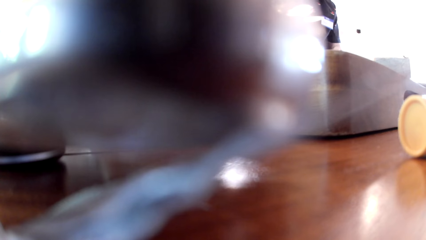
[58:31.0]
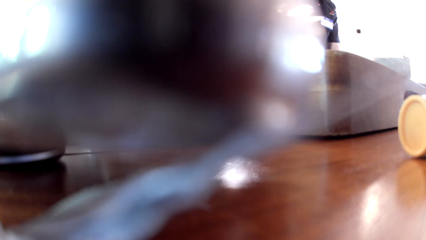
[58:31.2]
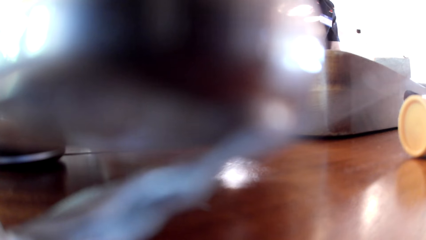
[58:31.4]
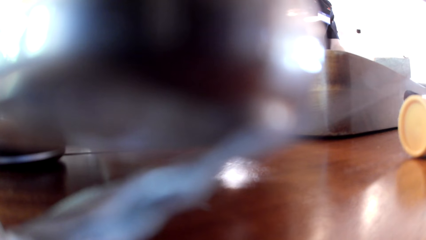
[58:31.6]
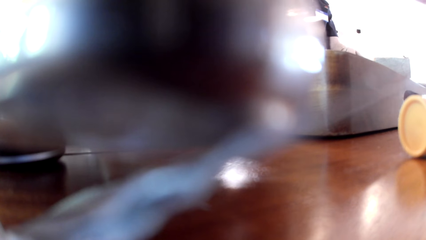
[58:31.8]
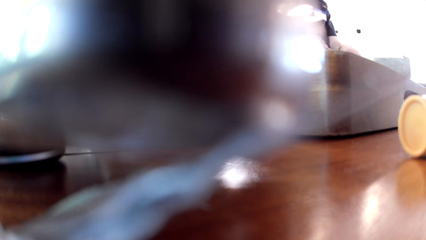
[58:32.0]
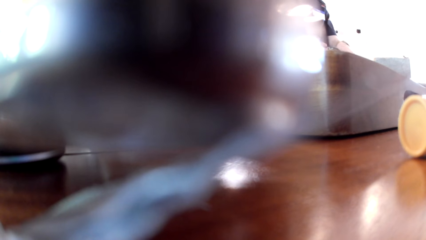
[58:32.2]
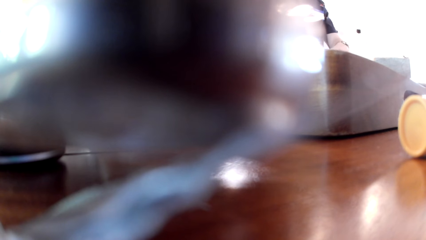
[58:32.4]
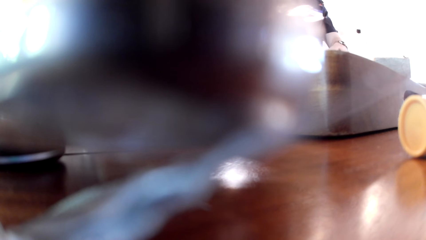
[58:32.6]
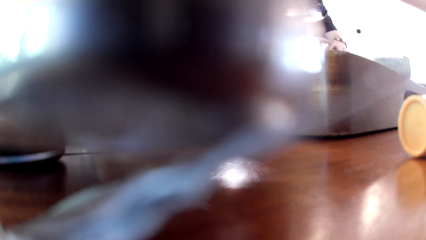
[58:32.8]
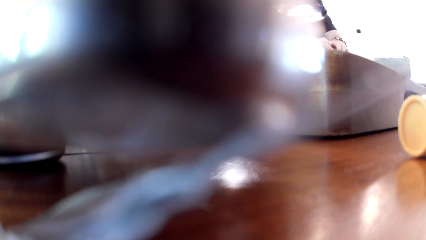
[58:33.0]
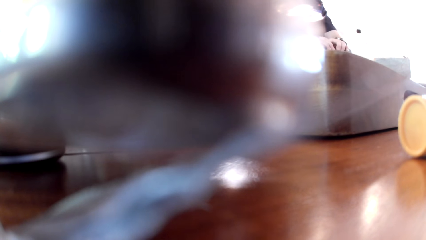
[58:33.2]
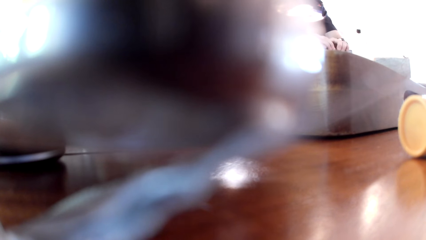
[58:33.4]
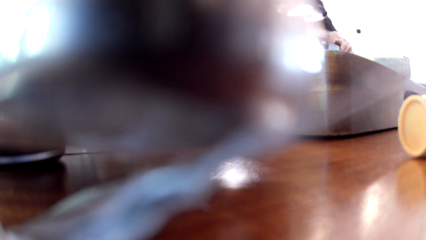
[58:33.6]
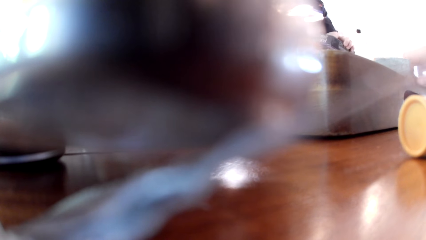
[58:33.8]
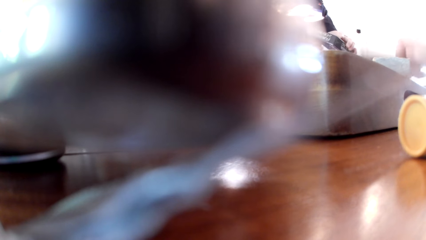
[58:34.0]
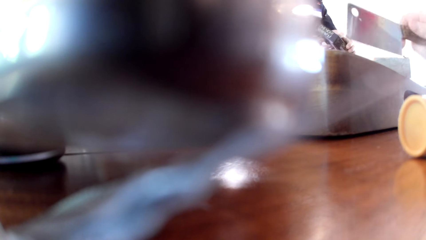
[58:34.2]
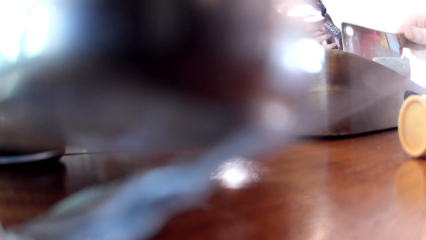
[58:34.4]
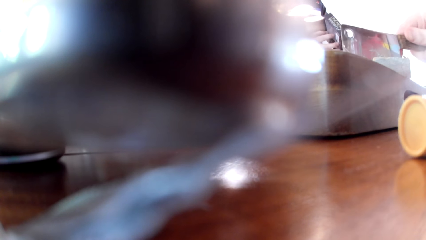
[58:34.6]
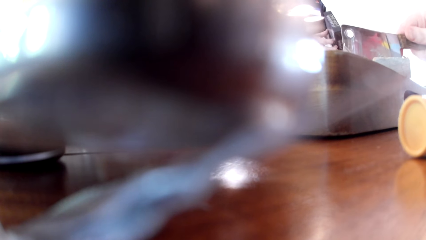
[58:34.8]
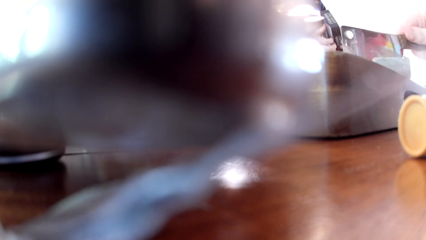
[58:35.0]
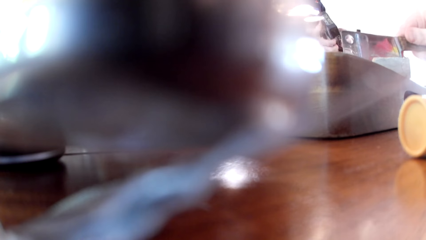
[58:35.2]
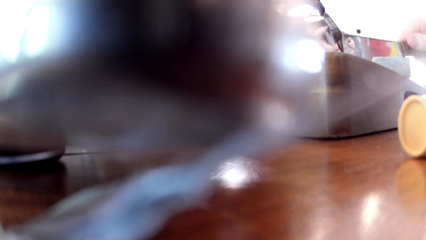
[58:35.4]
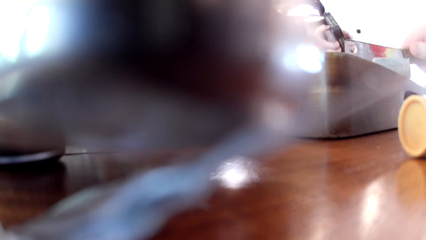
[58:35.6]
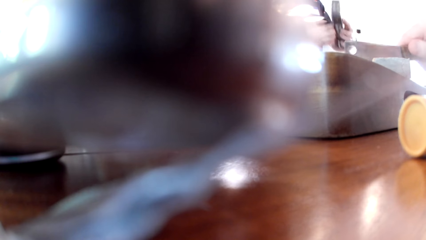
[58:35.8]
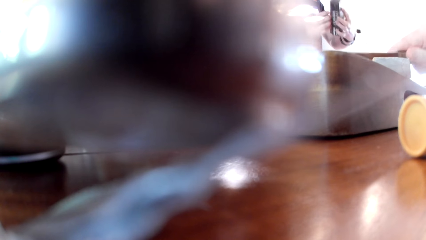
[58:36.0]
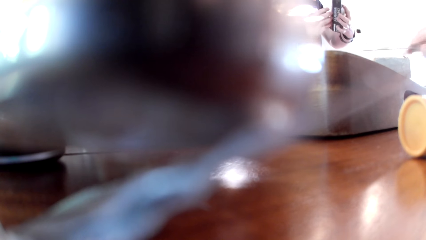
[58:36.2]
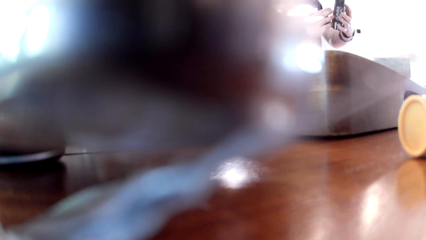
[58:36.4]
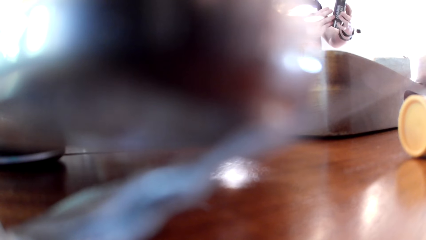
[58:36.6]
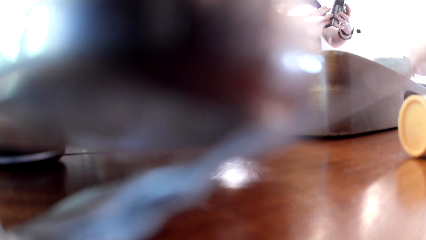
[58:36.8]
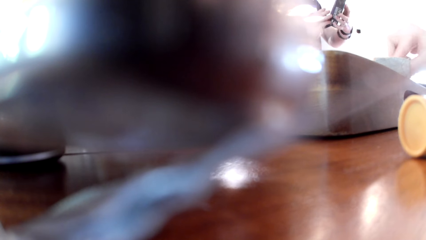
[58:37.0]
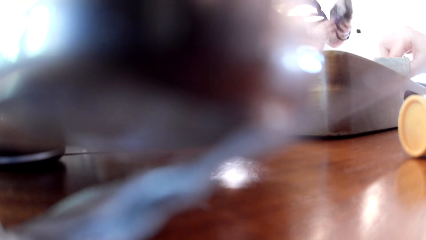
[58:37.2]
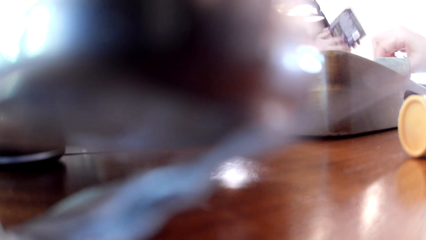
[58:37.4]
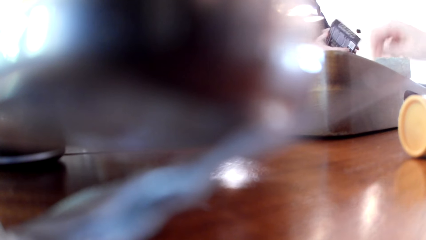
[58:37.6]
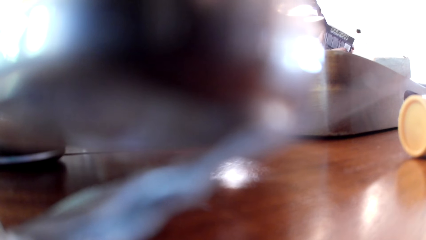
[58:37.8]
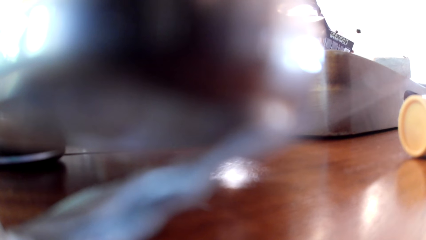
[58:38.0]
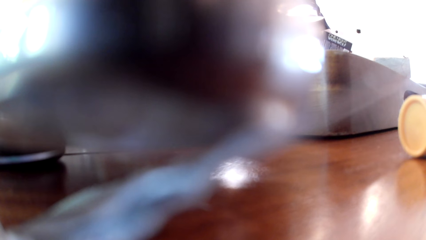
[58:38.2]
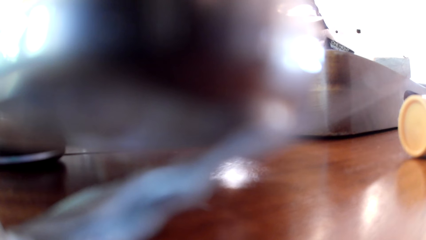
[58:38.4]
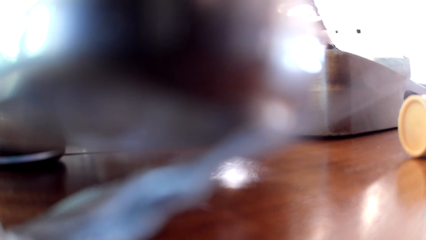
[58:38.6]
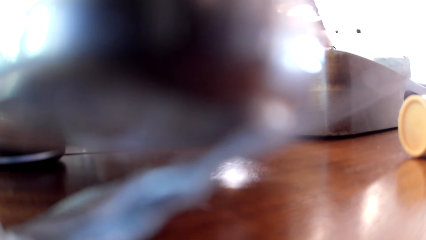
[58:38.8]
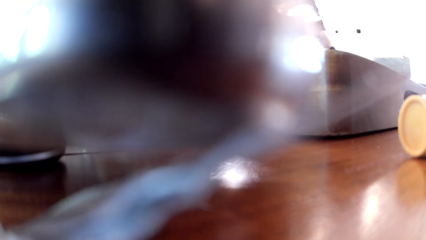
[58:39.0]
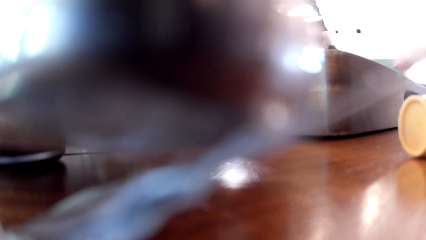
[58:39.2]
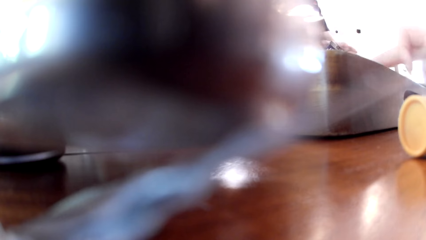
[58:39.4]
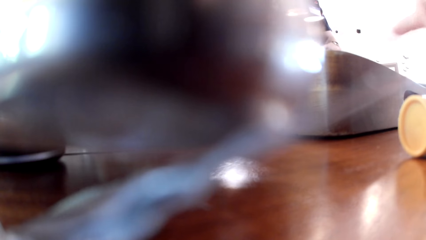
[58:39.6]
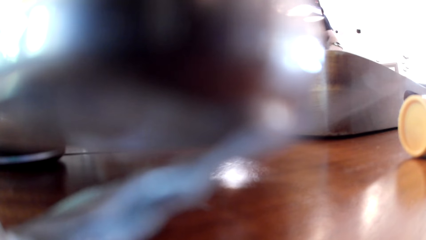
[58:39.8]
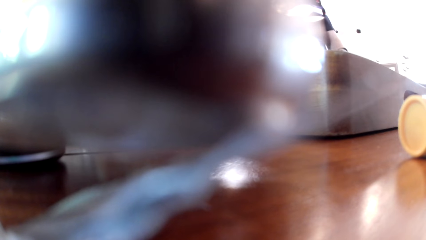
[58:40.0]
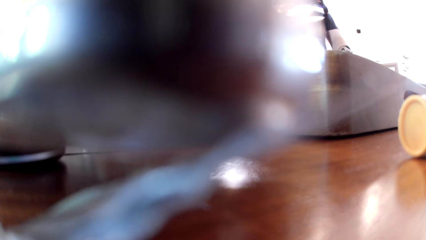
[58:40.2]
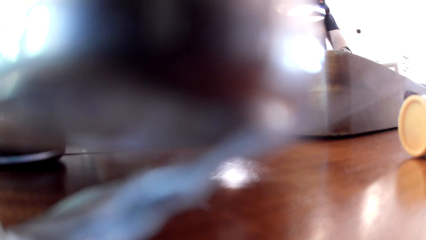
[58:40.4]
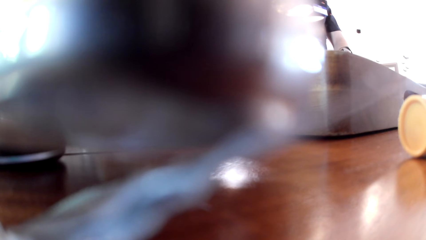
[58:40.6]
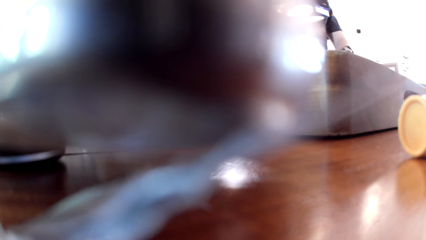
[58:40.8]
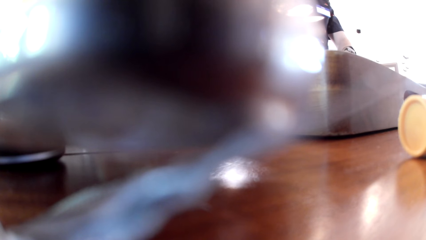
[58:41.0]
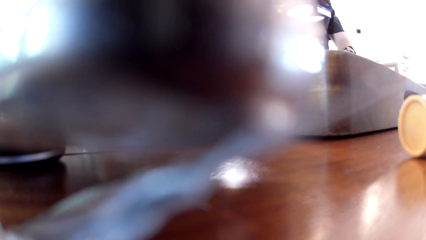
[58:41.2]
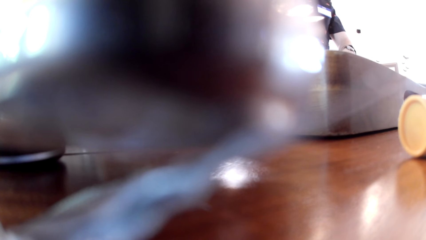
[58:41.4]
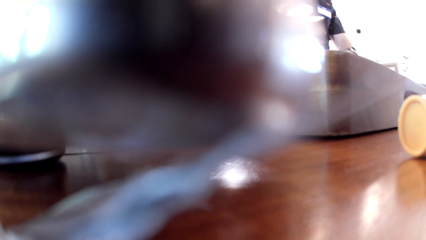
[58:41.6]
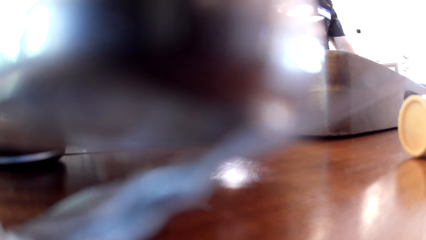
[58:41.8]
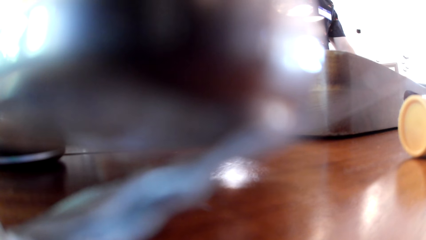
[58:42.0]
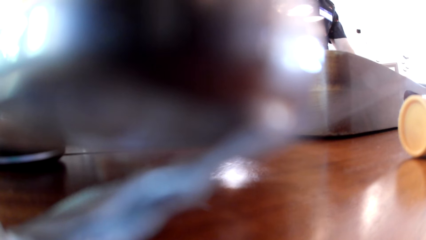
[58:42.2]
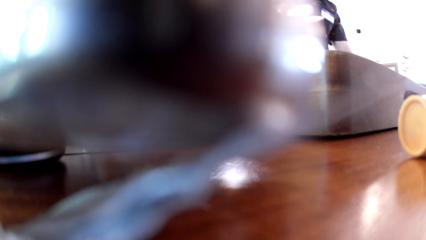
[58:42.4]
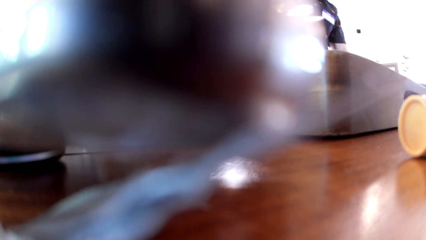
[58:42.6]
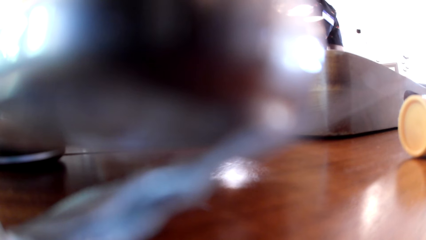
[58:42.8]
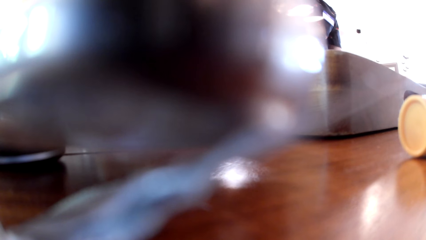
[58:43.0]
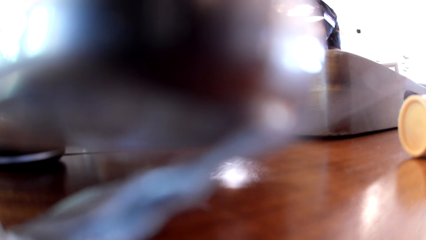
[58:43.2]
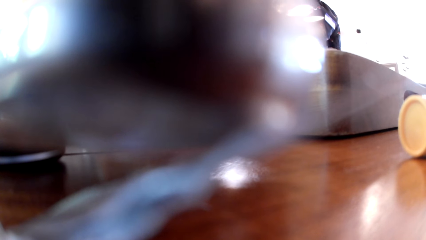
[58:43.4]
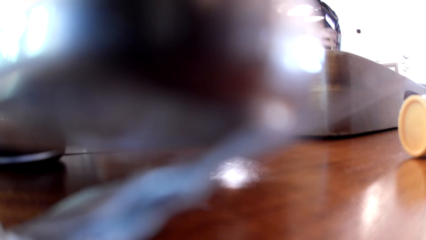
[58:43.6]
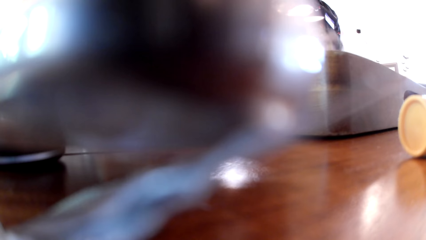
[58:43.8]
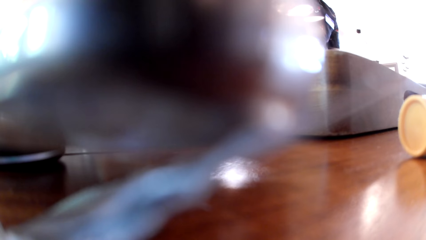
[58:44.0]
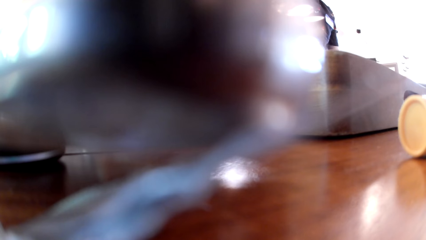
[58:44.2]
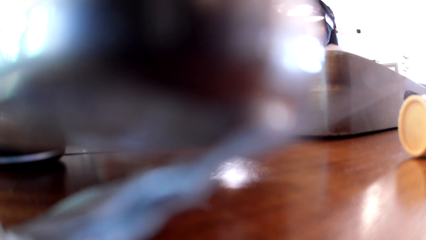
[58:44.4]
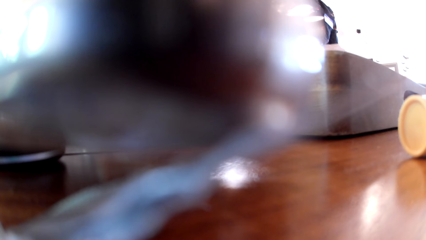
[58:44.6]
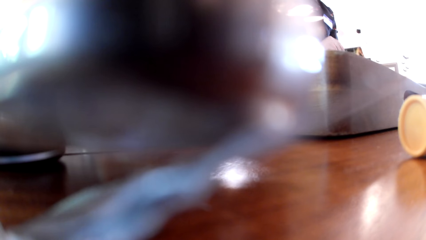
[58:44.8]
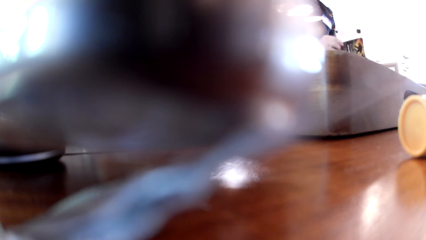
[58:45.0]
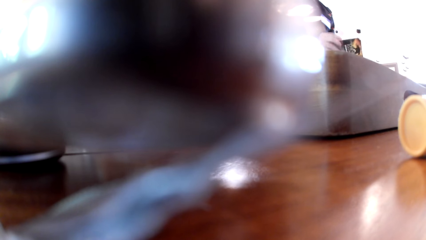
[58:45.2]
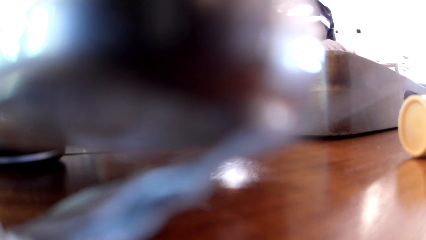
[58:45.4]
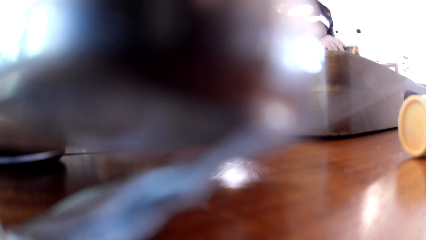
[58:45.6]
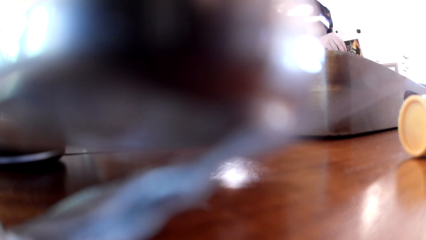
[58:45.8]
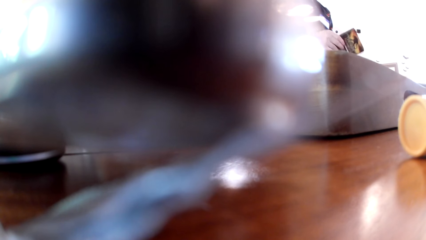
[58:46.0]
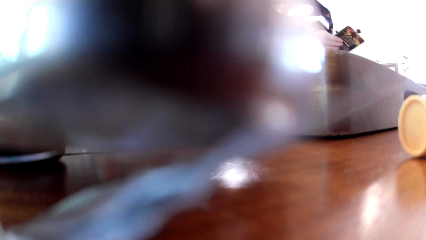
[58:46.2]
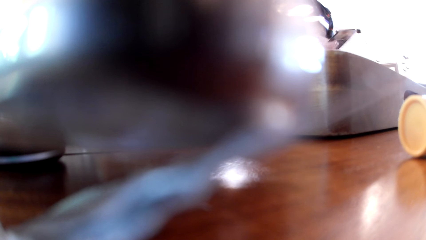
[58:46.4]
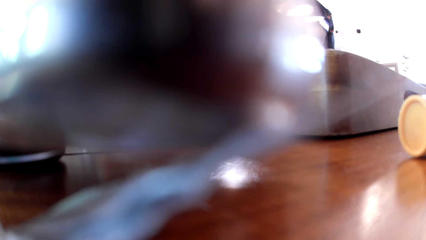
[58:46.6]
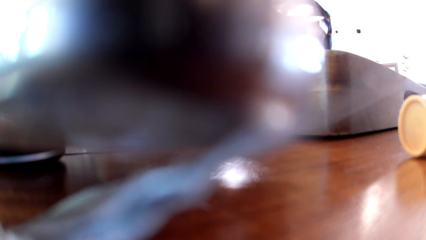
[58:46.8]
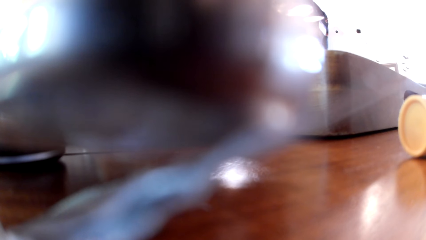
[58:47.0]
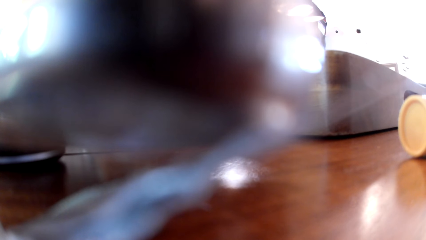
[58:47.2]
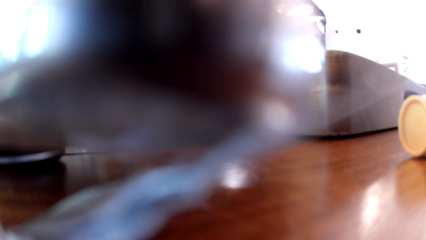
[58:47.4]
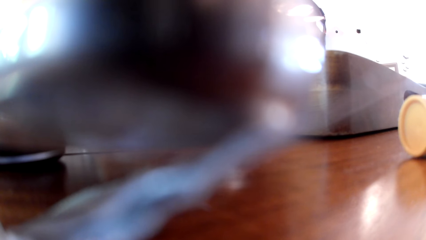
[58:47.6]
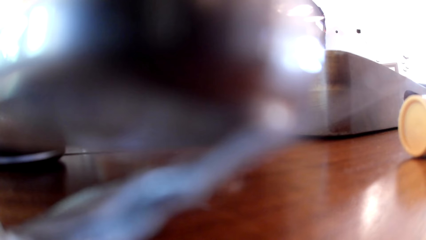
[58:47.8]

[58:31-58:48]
The man fiddles with the board game with both hands. The woman takes the cleaver from the table with her right hand. The woman slices the cake with the cleaver in her right hand, puts down the cleaver with her right hand, and takes the sliced piece of cake from the tray with her right hand. Another man looks at the box. The woman nudges the cake in the tray with her right index finger. The camera wearer looks at the cards with a person.
